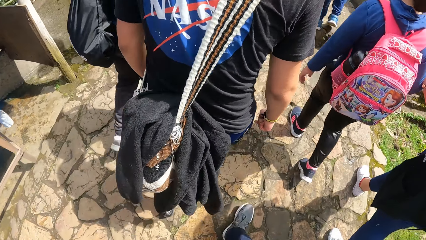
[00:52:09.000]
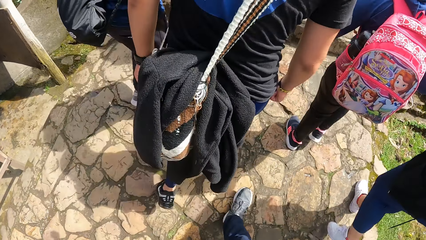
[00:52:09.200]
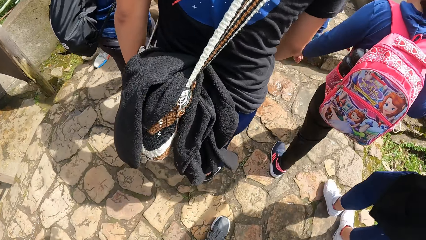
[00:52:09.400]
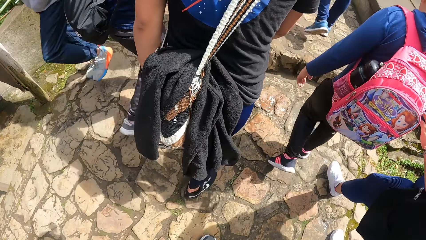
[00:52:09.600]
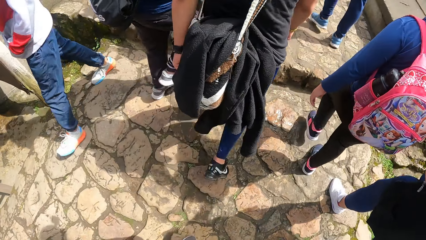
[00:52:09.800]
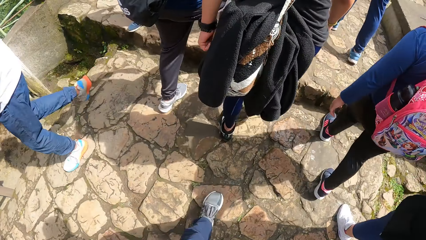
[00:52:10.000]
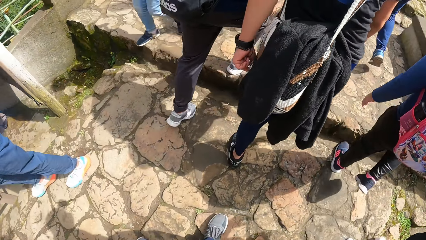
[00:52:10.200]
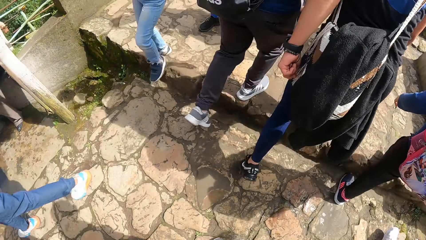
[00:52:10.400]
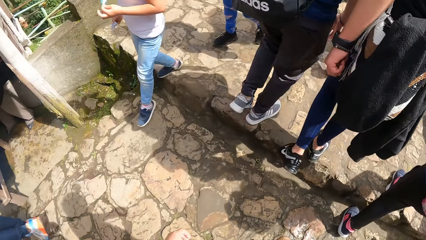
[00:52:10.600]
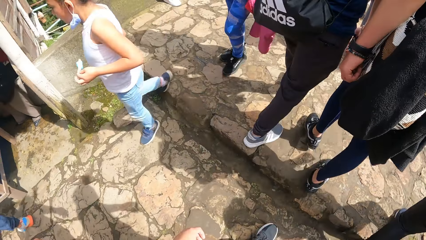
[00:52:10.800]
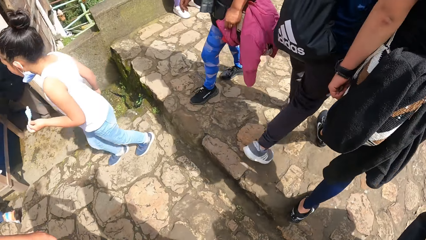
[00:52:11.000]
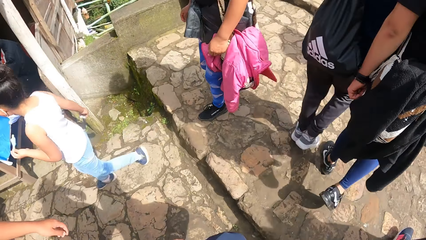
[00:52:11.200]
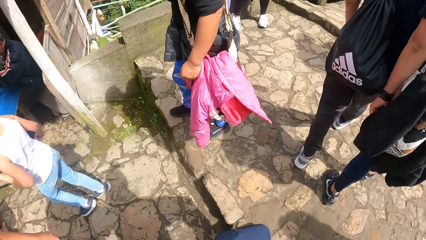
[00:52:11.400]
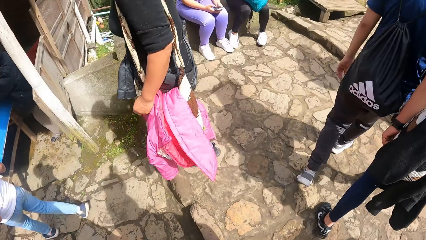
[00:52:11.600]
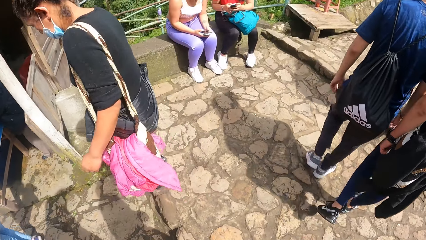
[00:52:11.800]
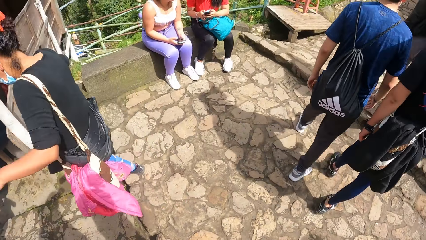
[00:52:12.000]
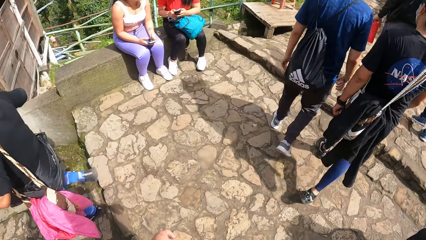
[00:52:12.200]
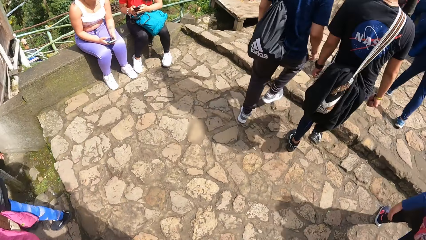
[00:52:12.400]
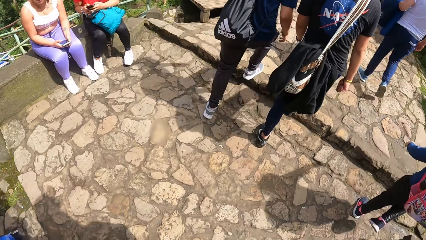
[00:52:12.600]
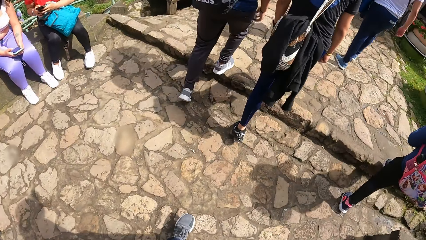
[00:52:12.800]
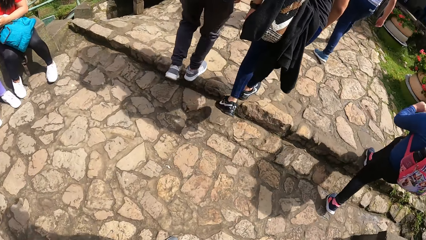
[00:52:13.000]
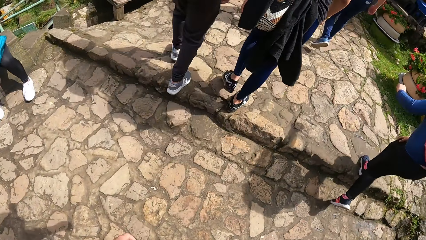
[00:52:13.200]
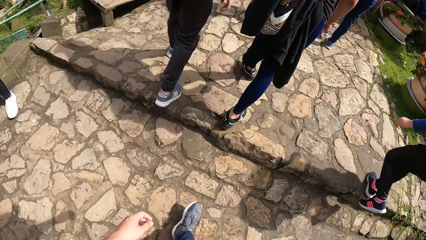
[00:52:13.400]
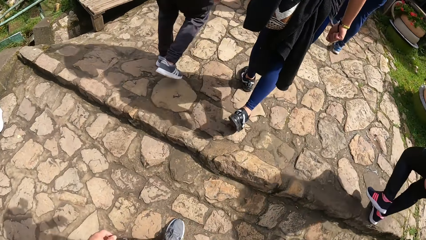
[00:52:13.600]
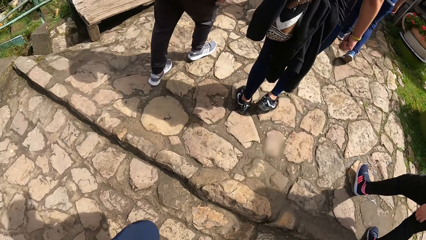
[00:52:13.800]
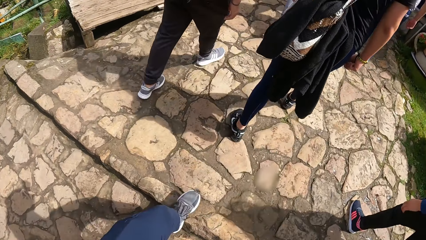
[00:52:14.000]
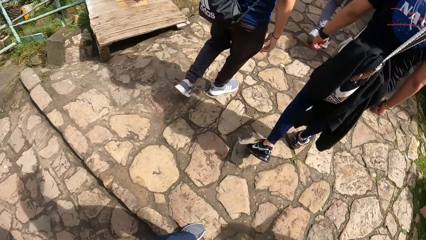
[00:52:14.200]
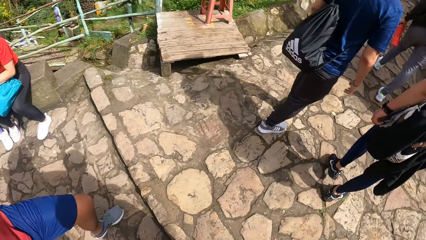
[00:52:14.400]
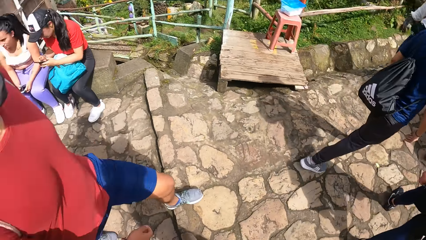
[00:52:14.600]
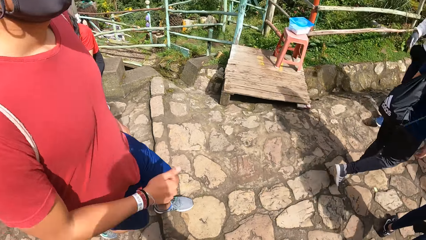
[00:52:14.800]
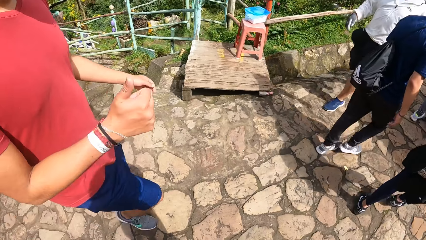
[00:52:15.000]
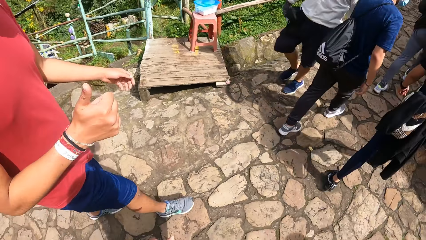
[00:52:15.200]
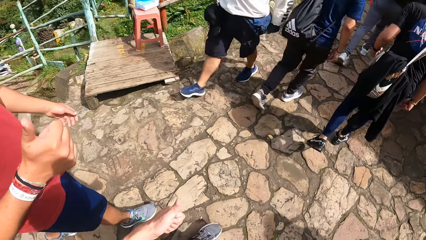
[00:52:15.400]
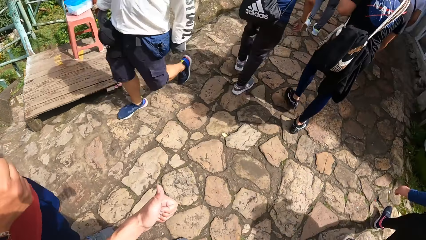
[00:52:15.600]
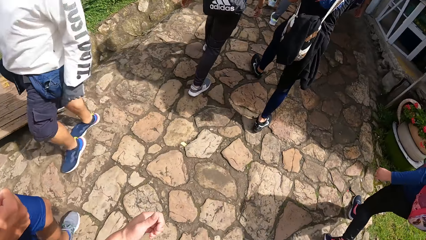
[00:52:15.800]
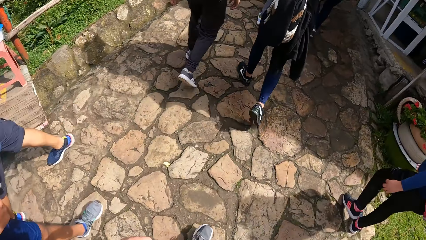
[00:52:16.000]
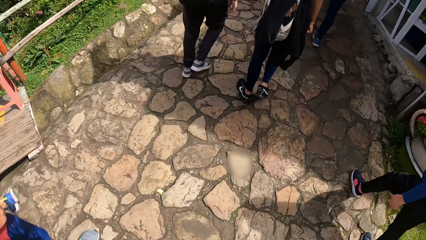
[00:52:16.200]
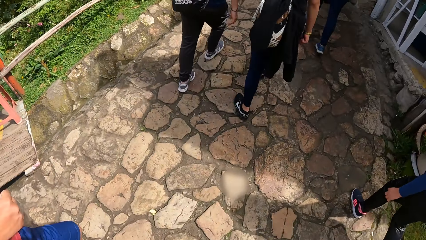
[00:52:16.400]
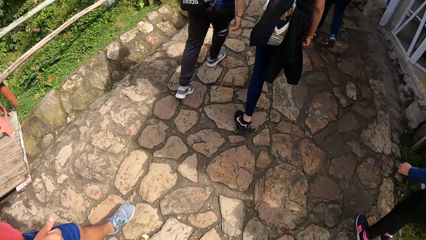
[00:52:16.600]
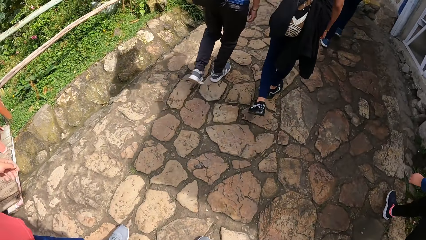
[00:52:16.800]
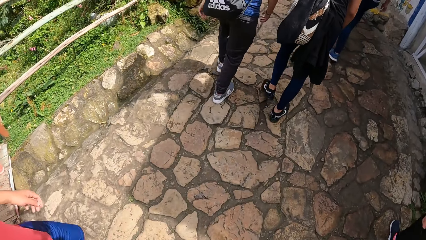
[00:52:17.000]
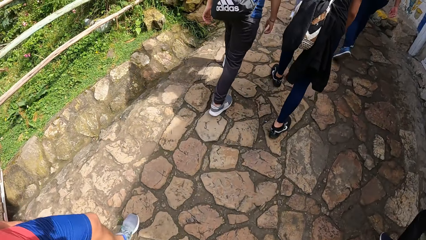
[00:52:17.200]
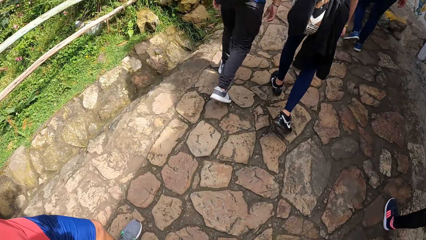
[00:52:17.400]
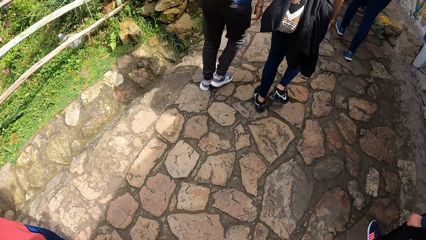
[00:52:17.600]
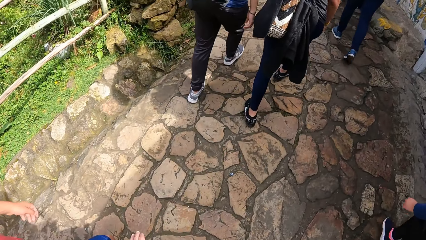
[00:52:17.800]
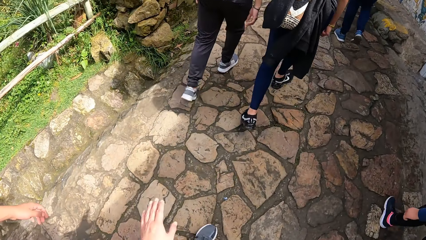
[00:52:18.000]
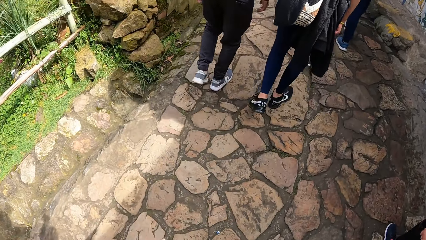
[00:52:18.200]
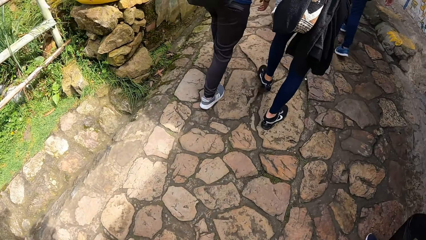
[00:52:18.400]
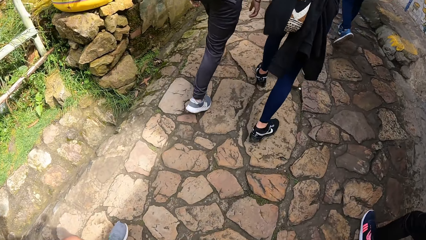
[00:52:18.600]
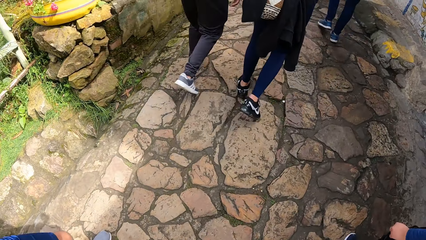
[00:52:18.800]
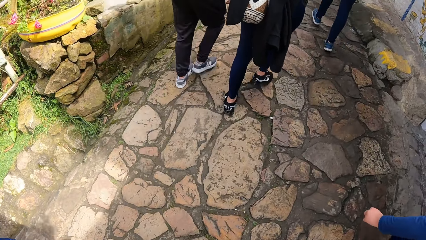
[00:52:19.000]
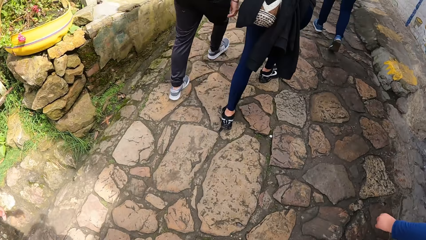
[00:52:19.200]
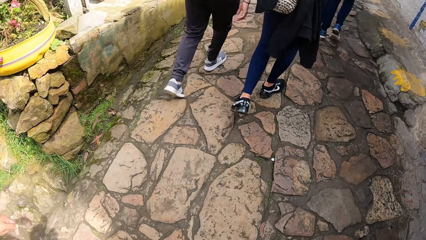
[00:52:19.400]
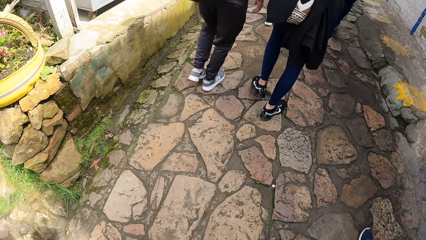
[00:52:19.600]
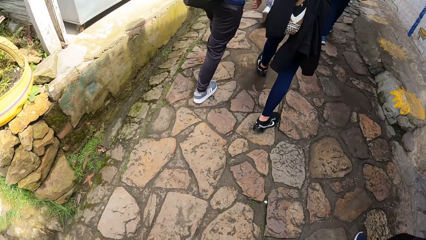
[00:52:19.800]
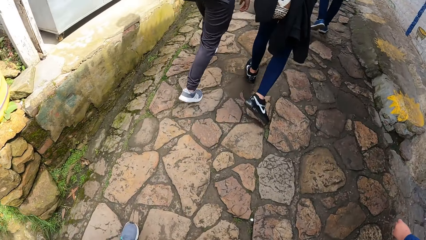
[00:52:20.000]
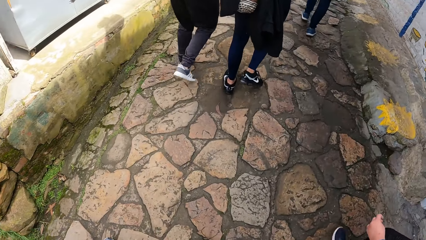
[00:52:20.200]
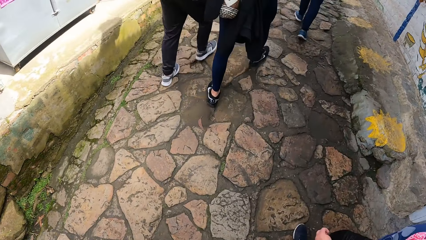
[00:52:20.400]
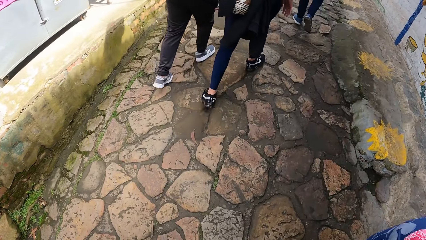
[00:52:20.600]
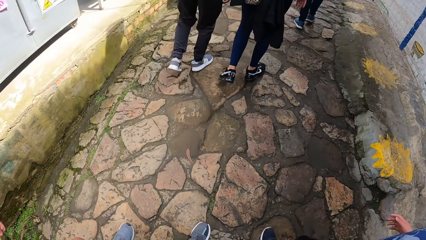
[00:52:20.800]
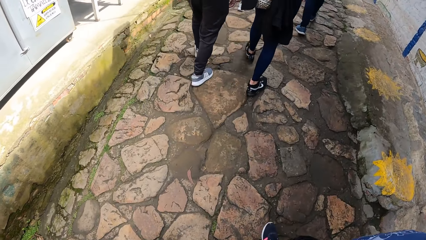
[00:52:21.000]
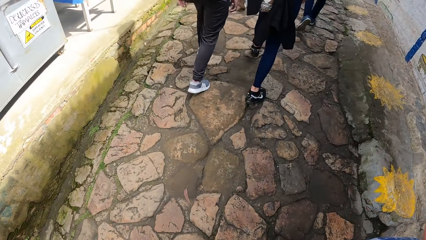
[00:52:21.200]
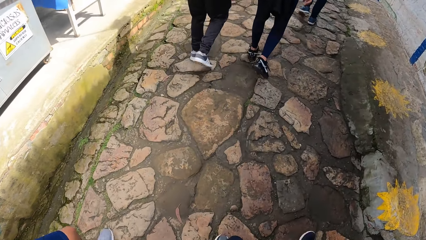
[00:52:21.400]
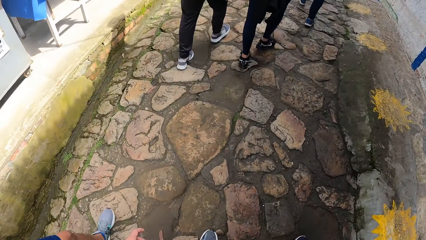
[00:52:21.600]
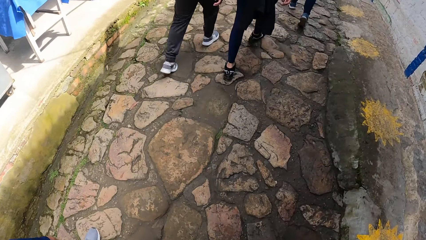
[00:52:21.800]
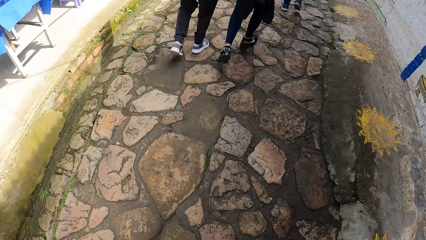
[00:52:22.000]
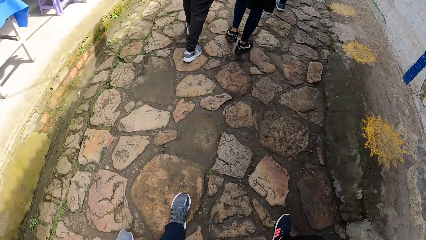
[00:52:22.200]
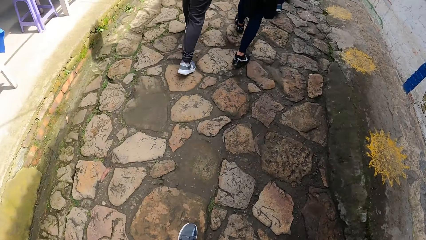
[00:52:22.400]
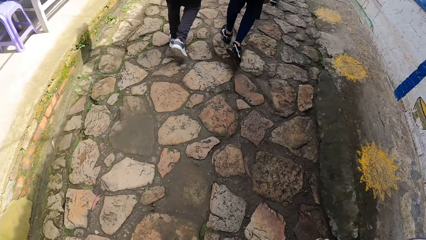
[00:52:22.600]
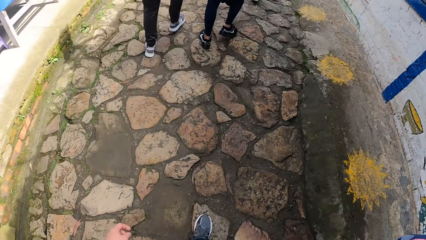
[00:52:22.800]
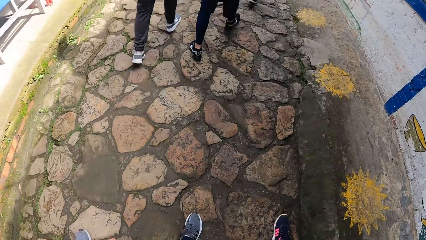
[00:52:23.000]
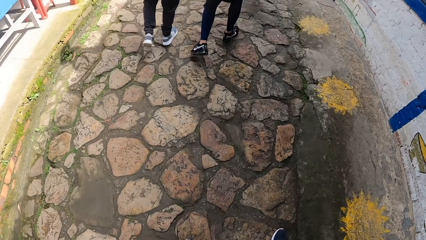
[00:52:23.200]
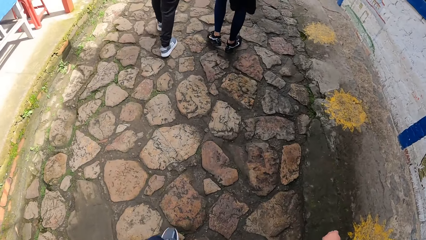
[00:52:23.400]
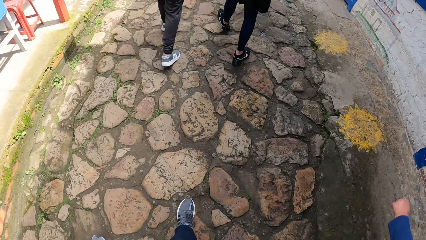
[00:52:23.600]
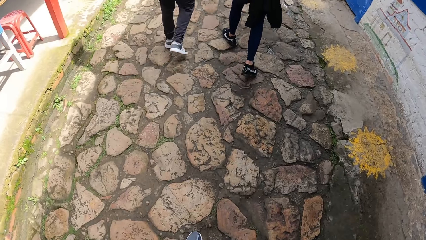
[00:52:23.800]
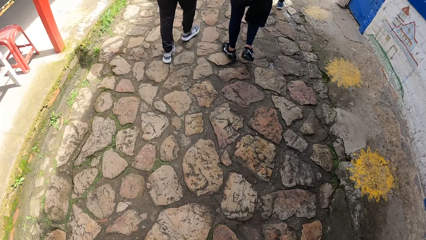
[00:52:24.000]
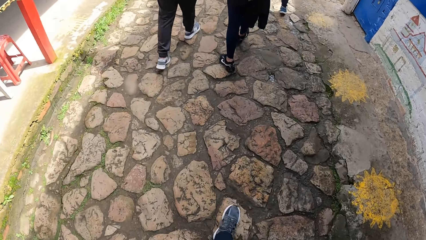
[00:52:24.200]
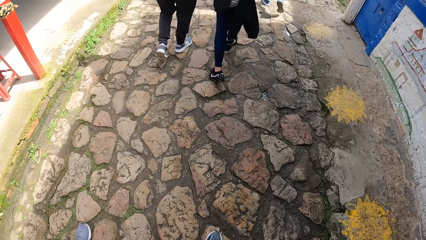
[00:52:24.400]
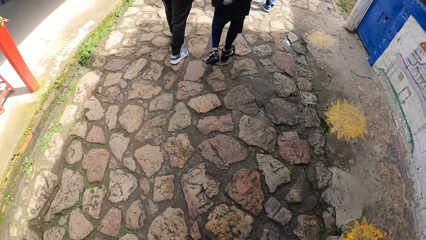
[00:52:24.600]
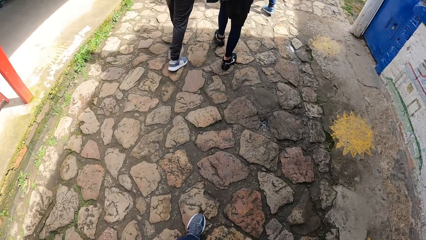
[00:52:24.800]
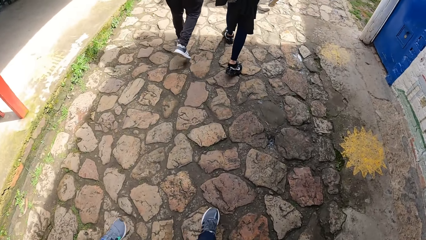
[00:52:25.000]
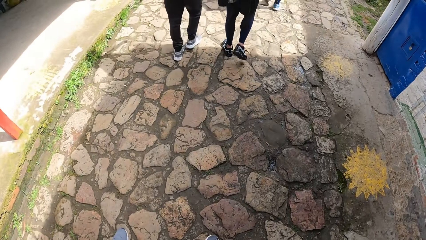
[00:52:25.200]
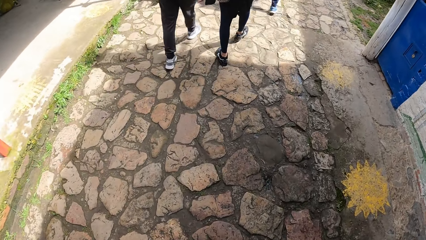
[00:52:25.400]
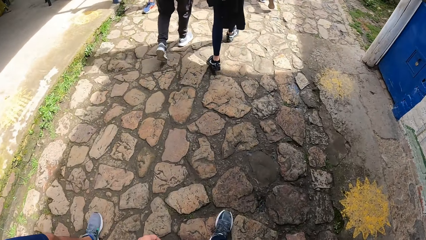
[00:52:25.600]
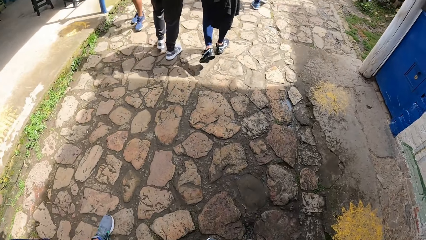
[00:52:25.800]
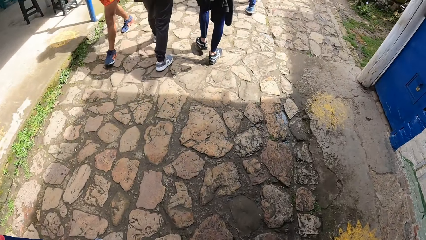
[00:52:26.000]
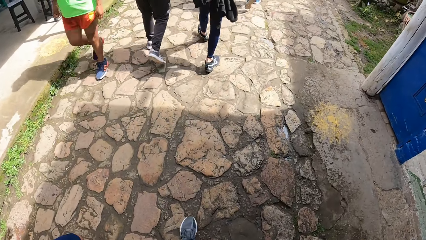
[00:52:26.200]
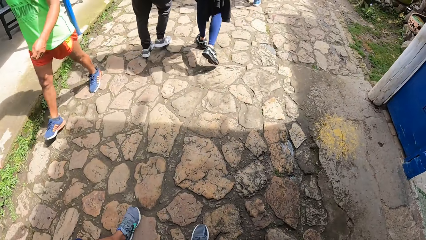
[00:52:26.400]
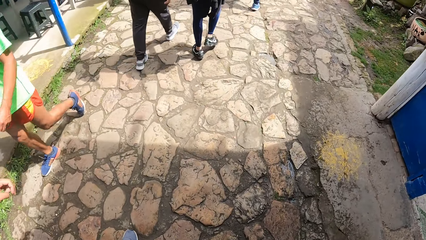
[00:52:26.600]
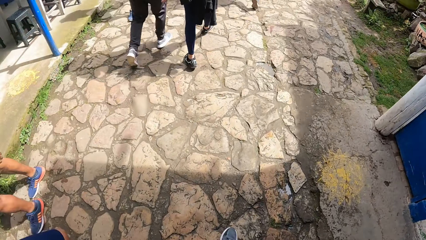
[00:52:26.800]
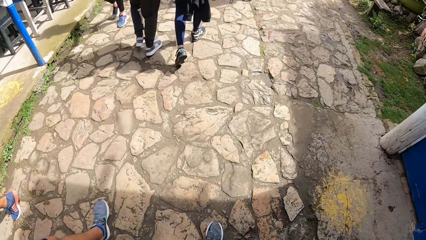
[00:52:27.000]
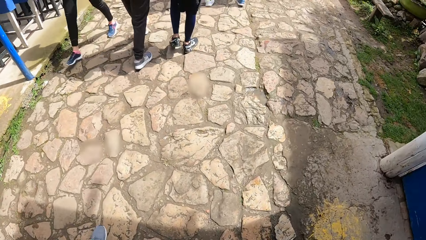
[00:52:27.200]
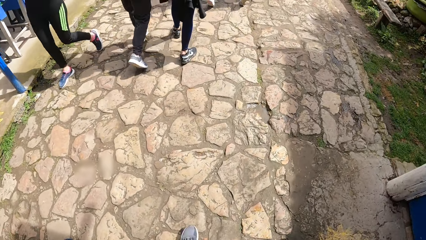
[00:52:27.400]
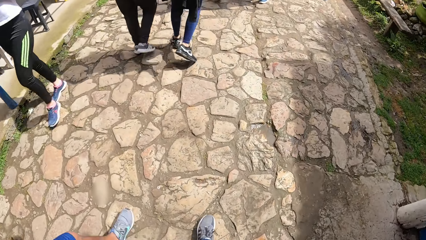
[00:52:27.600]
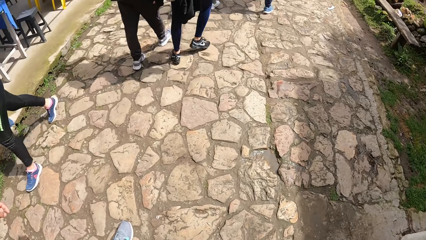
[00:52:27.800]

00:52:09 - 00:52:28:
A man walks. Another man walks. The camera wearer turns to a man. The man gives the camera wearer a thumbs up with his right hand. The man walks past a group of people. The camera wearer turns to another man and a third man. The camera wearer walks.
